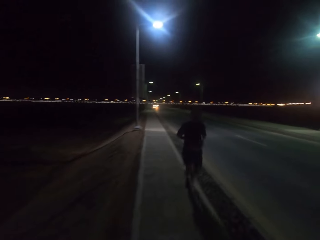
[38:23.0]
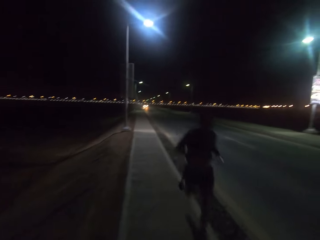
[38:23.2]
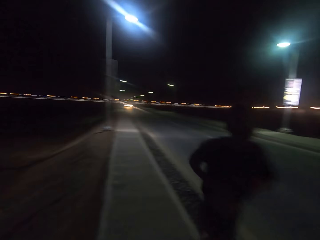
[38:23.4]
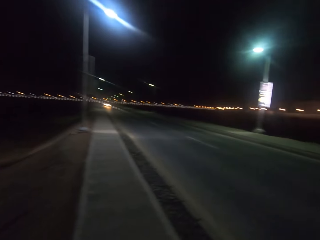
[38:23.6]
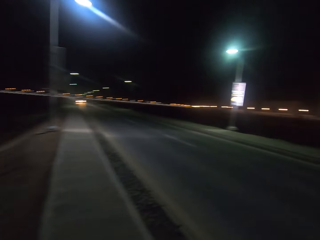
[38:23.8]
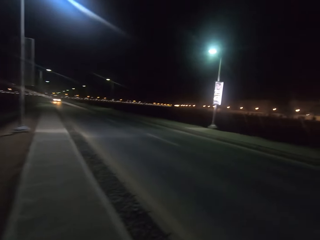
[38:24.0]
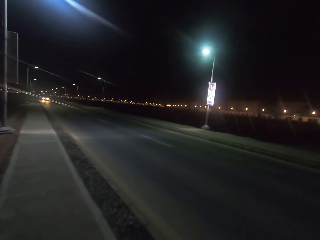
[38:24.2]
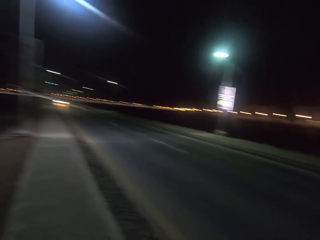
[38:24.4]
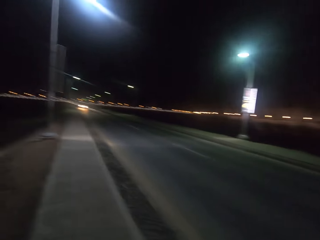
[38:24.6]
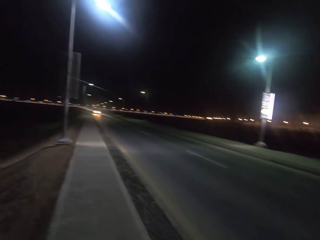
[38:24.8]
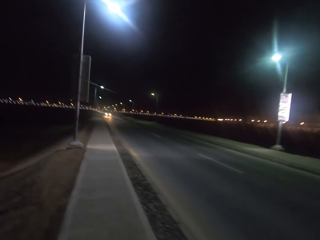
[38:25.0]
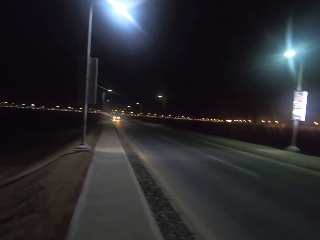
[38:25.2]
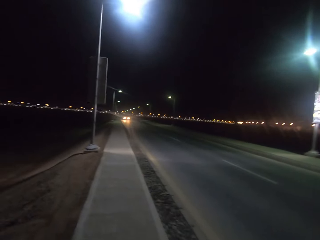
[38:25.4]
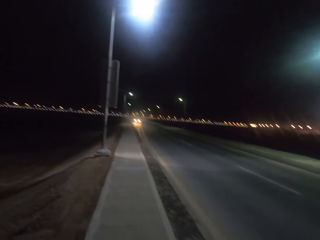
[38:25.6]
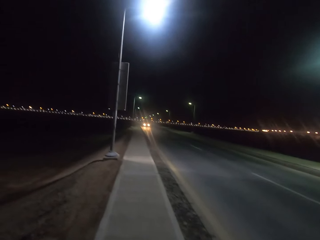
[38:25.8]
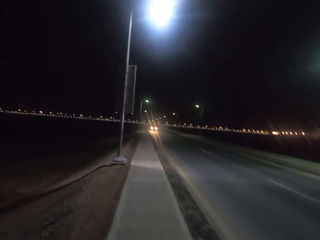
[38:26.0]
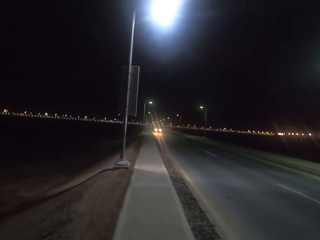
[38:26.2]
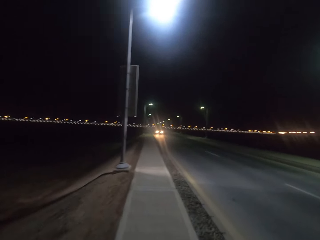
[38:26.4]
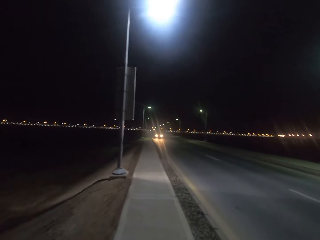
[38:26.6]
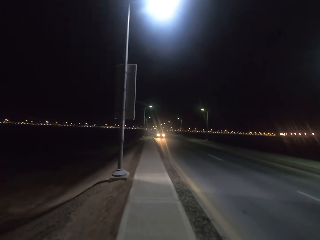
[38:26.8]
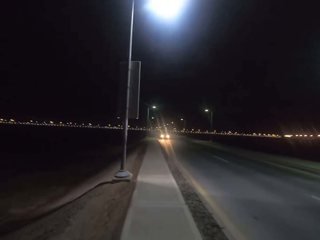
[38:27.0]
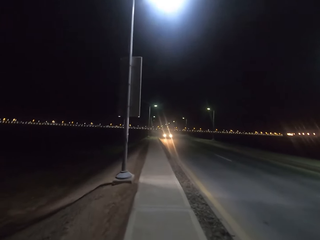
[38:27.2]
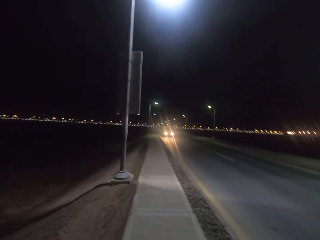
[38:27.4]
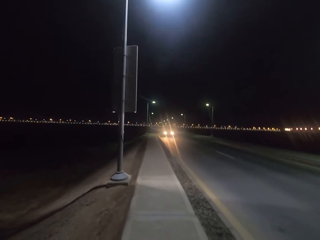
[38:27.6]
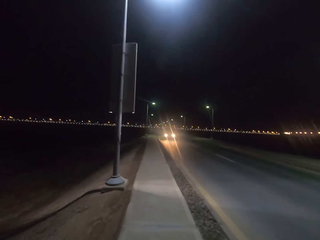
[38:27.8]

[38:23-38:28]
A person is running.

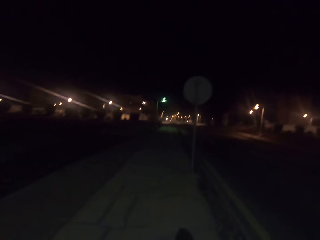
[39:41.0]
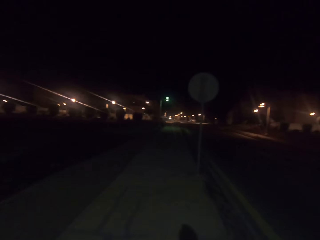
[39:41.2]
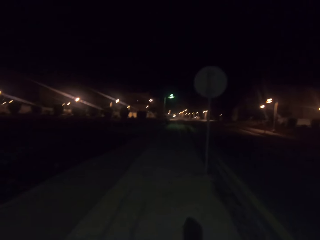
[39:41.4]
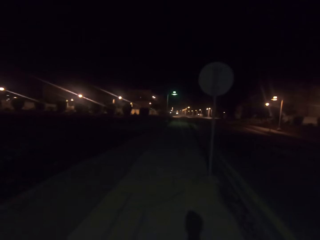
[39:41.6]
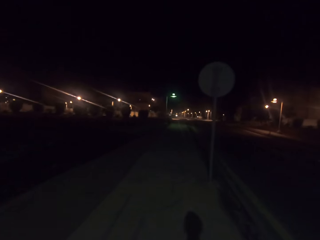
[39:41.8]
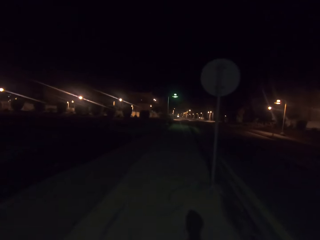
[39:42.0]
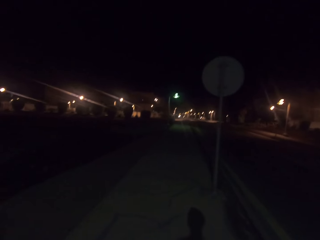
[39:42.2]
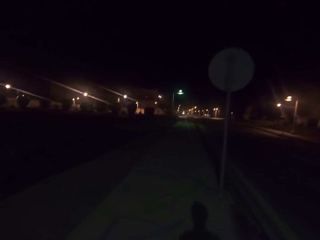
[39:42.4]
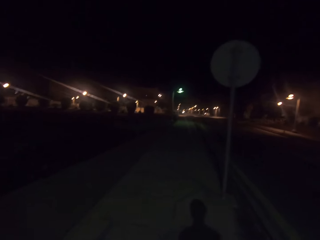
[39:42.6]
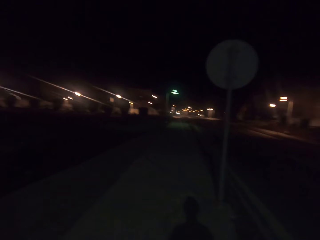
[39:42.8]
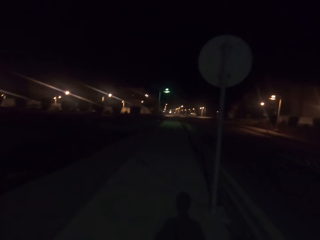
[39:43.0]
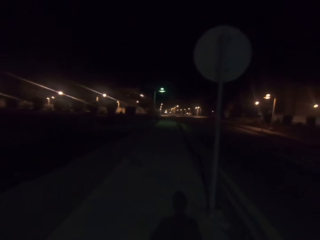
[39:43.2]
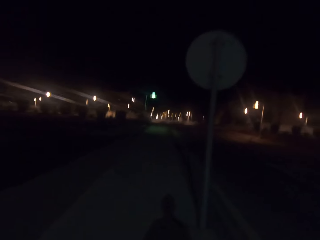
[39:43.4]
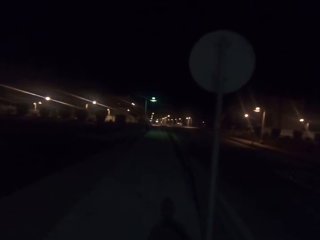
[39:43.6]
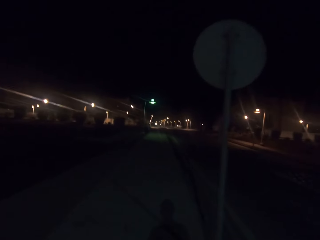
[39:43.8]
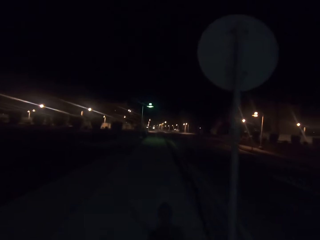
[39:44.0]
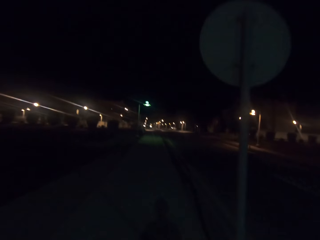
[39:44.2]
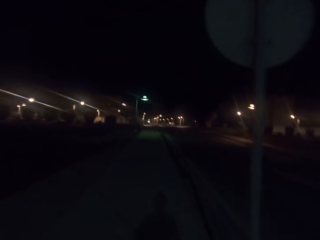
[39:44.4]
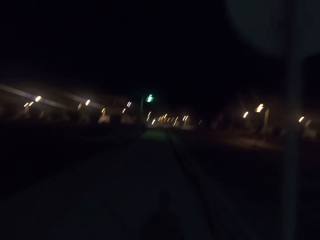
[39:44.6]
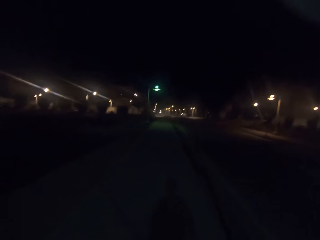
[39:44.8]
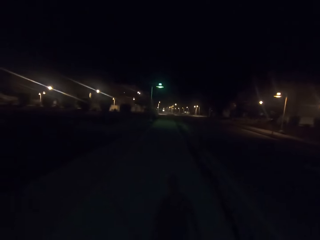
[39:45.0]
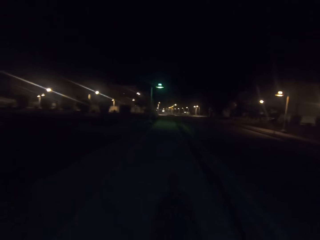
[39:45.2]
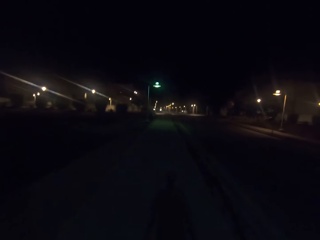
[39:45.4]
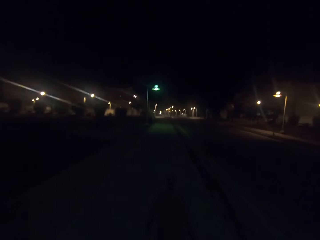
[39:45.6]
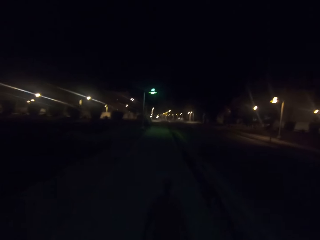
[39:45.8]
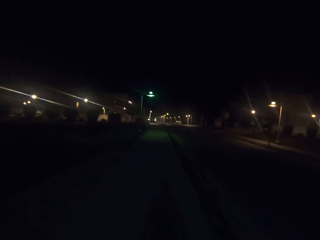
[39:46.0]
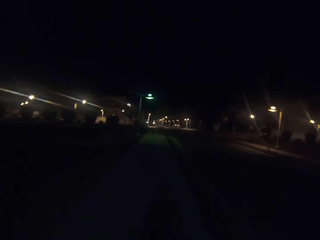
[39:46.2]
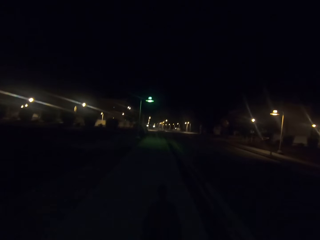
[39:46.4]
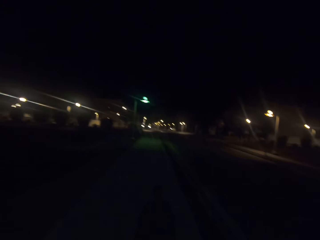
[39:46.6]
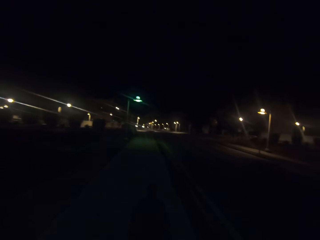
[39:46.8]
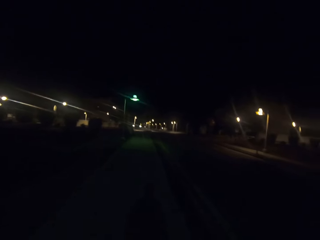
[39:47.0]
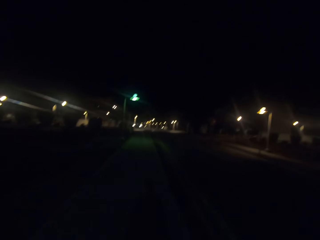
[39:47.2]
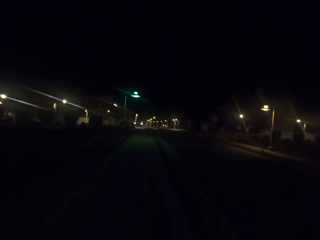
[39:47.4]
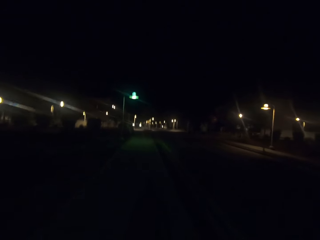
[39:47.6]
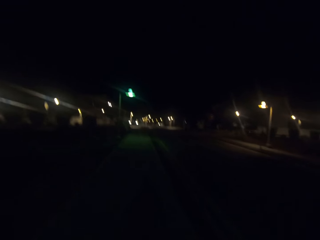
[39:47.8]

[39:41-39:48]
The camera wearer walks on the road.

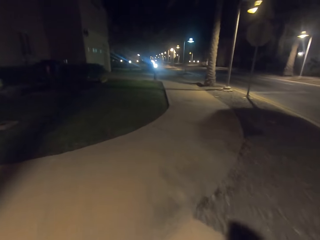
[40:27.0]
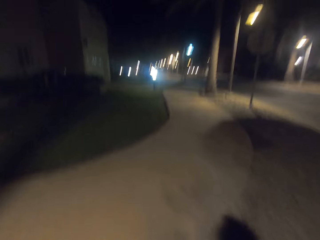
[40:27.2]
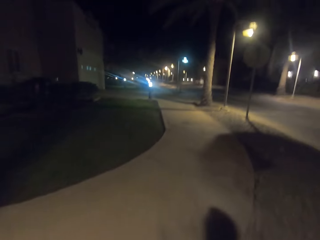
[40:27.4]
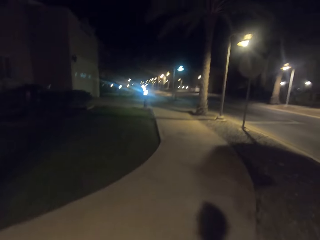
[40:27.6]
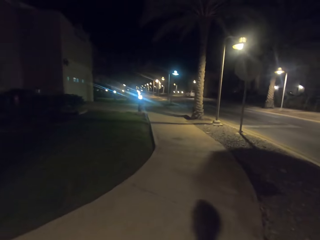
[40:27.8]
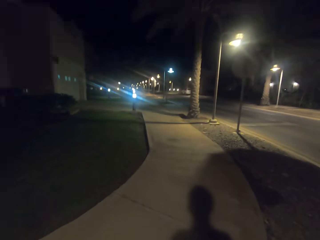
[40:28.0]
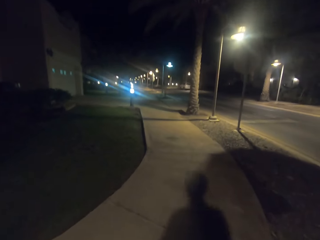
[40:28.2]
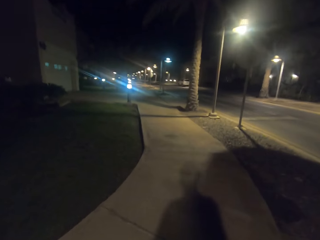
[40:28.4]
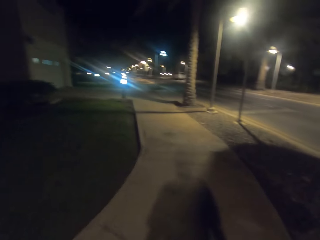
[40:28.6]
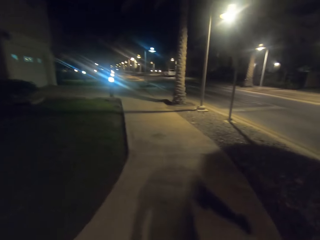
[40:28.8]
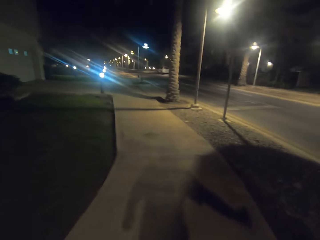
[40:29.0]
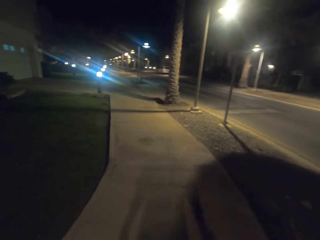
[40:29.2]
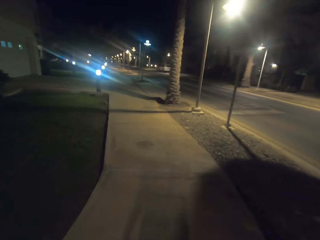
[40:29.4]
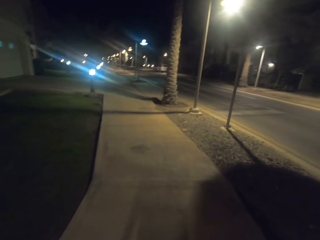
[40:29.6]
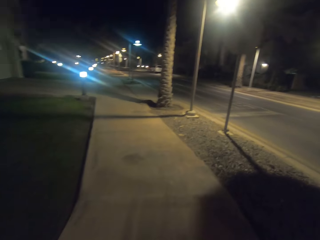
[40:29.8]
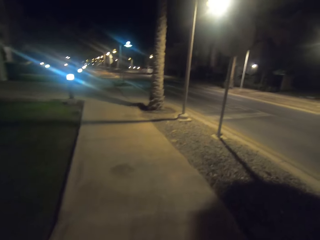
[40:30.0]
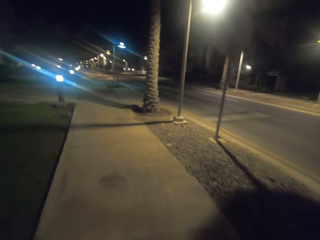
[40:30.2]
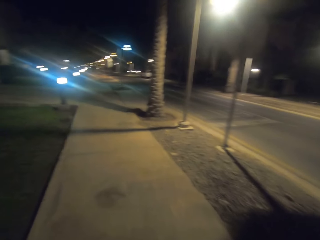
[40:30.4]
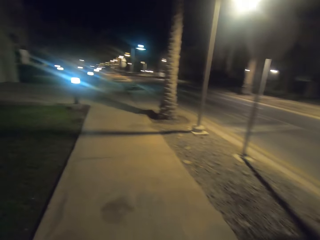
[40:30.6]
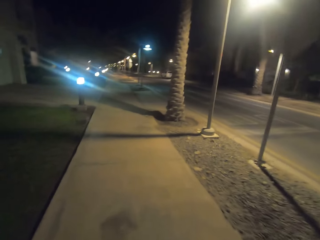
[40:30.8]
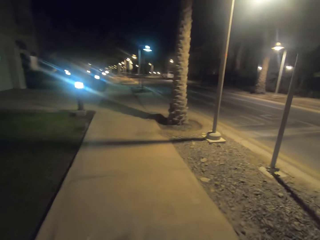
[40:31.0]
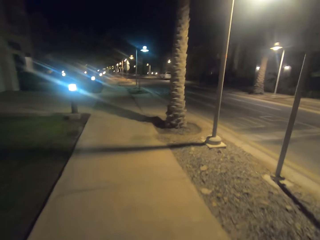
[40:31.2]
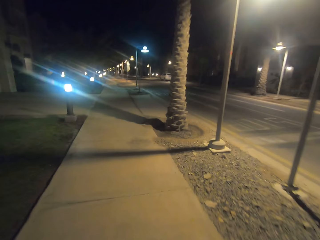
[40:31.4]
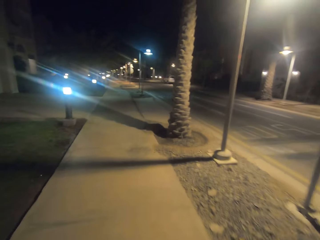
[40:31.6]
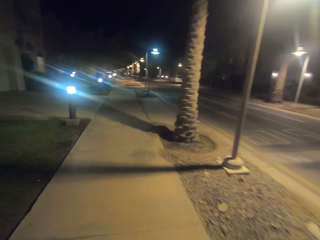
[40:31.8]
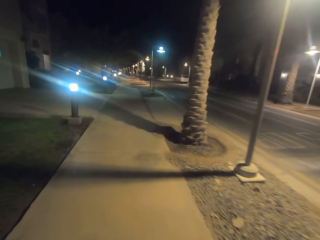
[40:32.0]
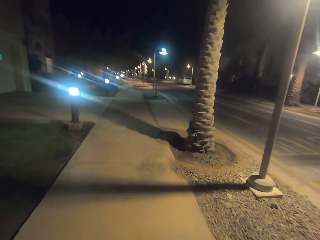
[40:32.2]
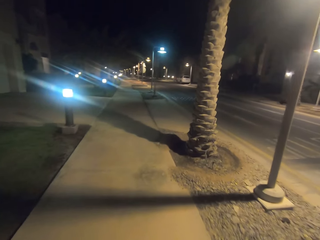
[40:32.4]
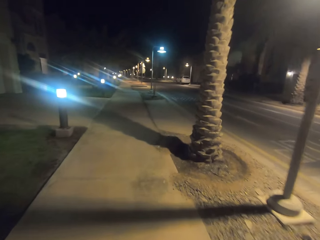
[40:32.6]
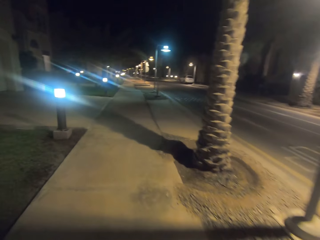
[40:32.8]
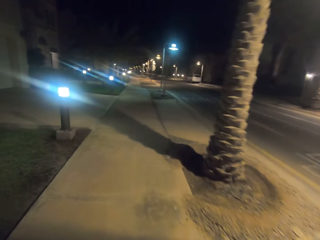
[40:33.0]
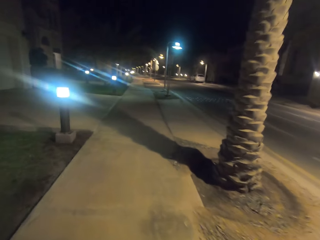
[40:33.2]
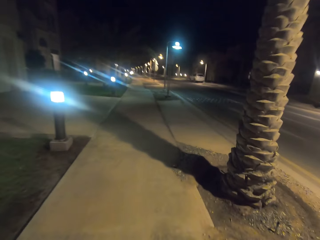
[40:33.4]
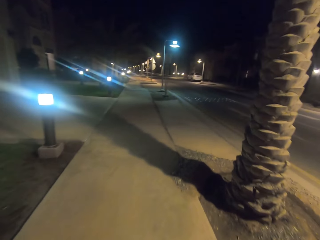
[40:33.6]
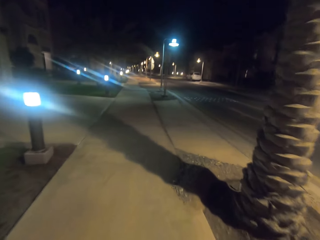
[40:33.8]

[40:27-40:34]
The camera wearer walks on the road.

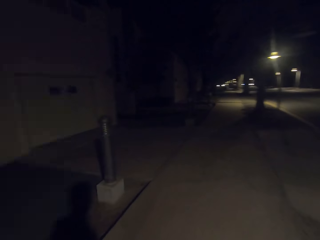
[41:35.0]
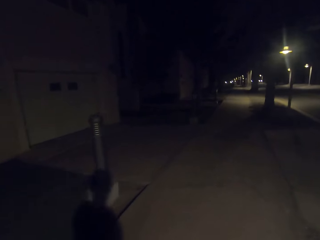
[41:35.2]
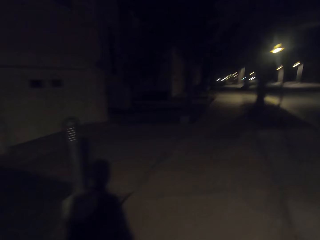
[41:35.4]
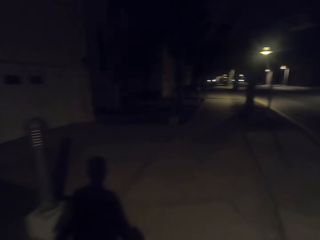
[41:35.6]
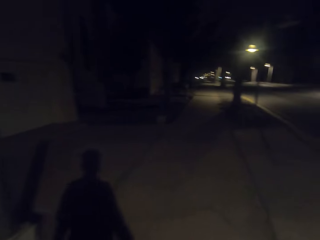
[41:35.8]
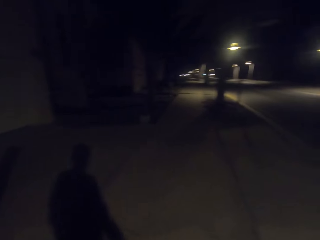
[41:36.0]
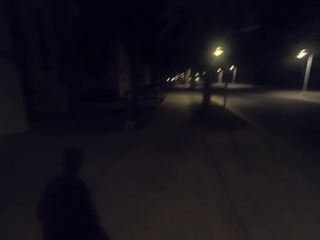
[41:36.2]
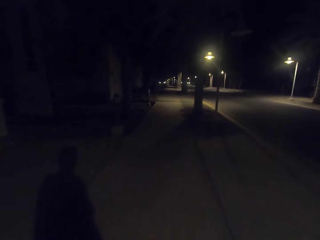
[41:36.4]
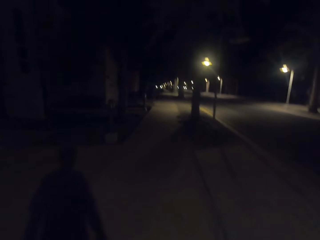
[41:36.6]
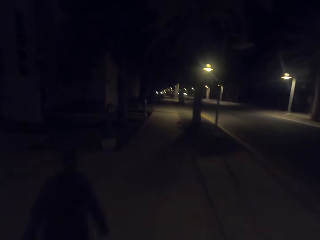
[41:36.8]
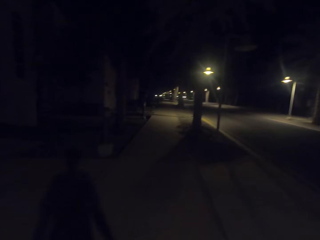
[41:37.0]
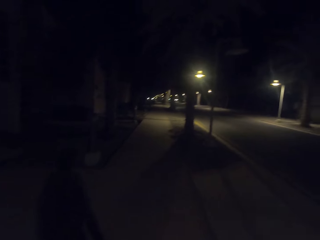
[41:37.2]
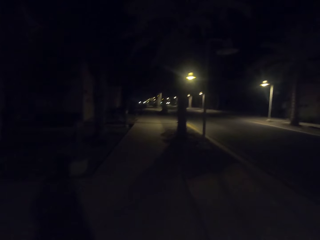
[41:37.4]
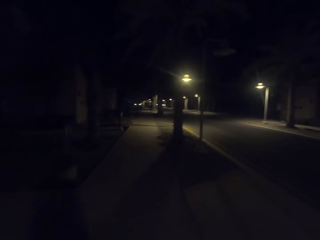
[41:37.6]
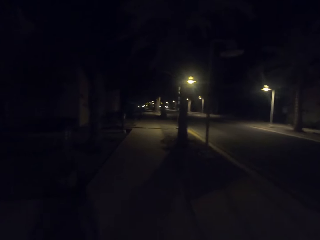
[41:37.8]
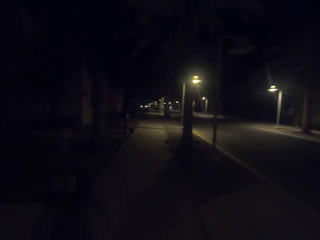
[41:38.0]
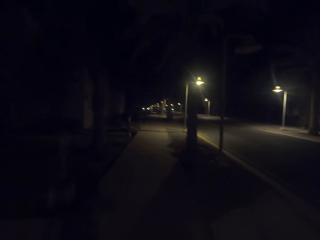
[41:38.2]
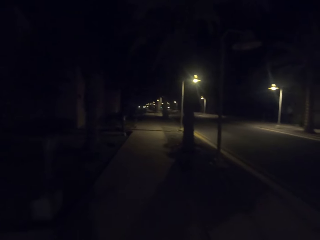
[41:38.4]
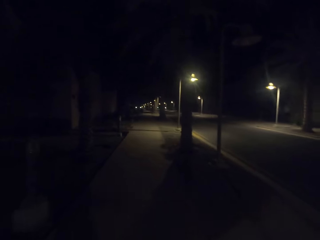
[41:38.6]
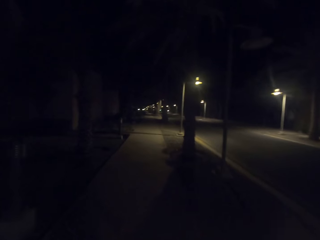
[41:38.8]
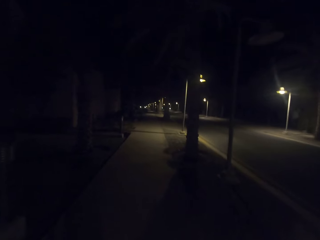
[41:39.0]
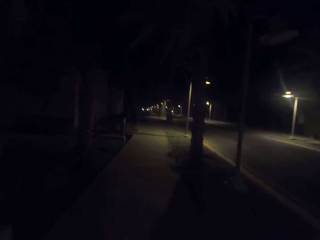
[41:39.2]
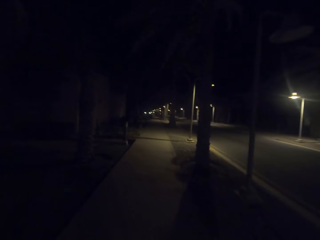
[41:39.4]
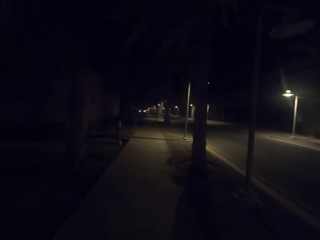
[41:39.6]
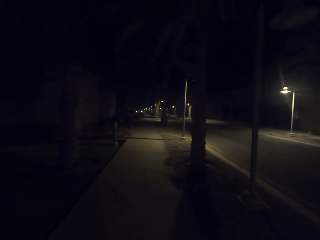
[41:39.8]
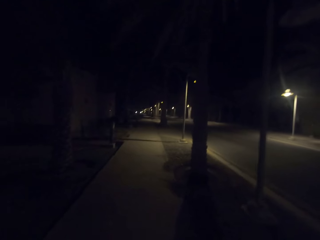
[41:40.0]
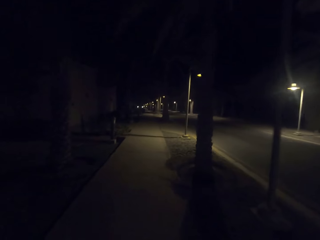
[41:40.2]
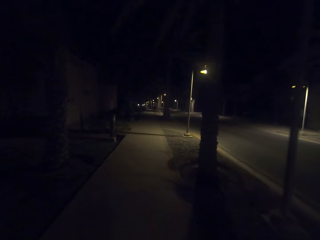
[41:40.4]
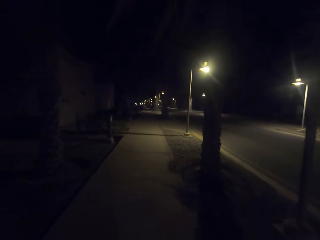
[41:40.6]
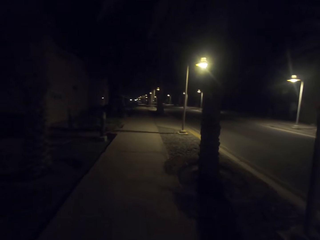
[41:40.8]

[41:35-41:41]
The camera wearer walks on the road.
